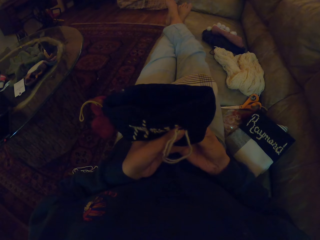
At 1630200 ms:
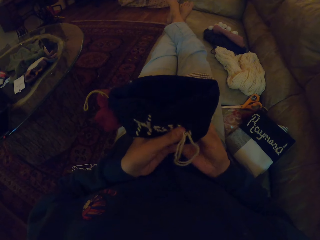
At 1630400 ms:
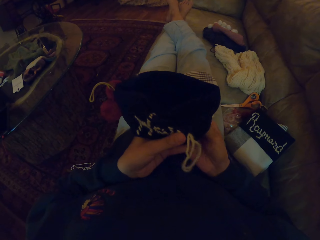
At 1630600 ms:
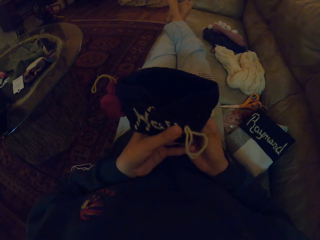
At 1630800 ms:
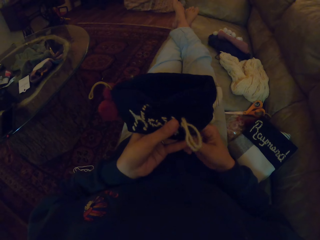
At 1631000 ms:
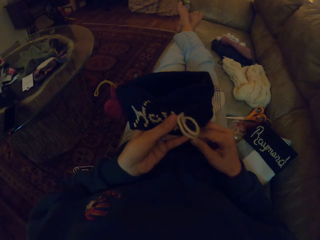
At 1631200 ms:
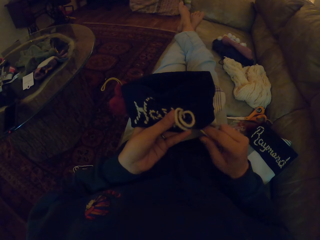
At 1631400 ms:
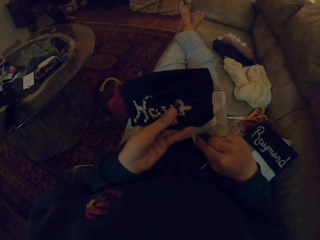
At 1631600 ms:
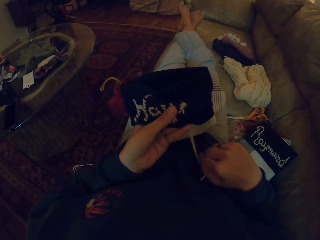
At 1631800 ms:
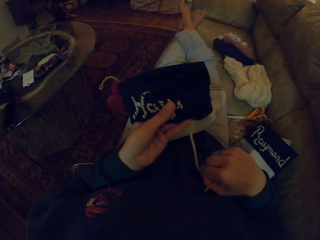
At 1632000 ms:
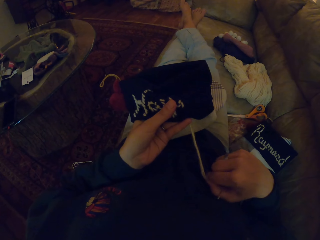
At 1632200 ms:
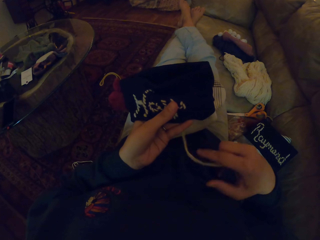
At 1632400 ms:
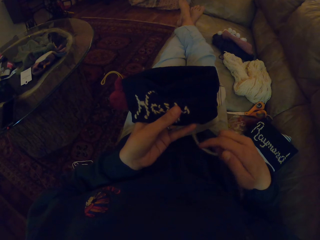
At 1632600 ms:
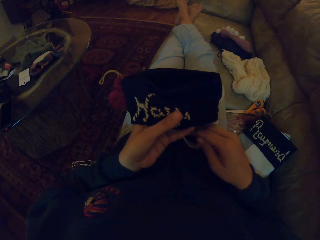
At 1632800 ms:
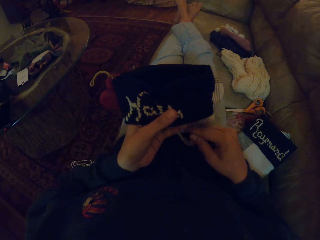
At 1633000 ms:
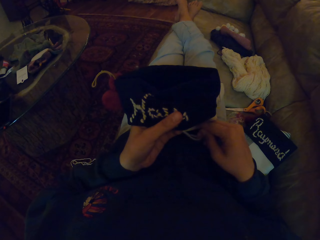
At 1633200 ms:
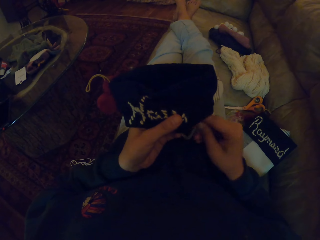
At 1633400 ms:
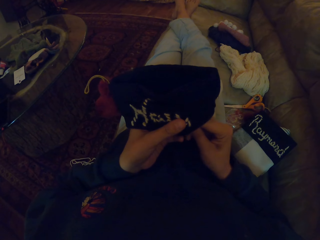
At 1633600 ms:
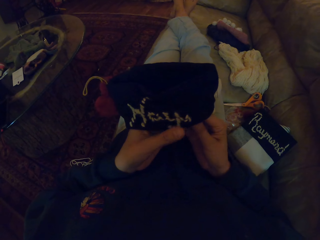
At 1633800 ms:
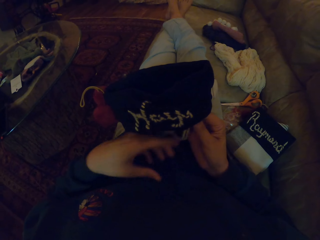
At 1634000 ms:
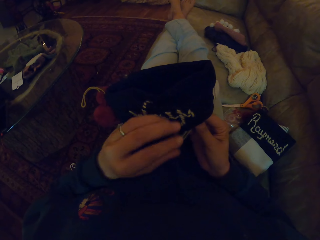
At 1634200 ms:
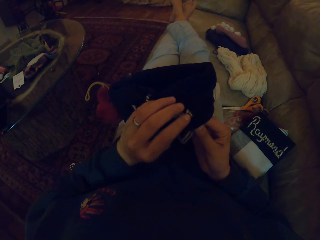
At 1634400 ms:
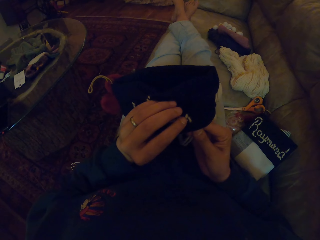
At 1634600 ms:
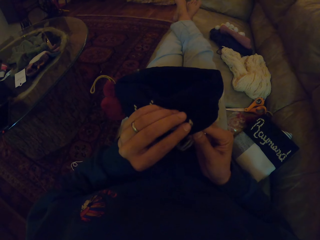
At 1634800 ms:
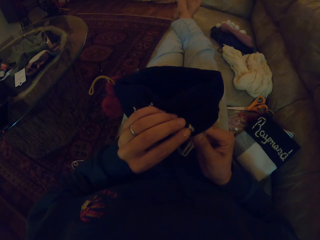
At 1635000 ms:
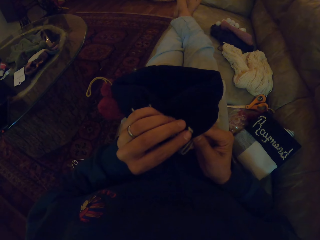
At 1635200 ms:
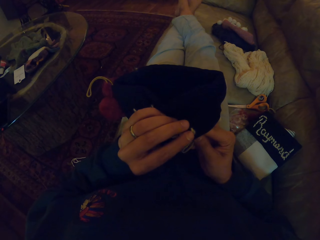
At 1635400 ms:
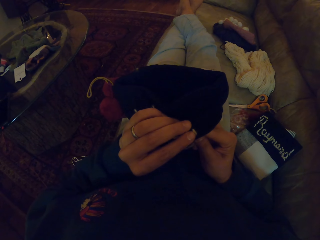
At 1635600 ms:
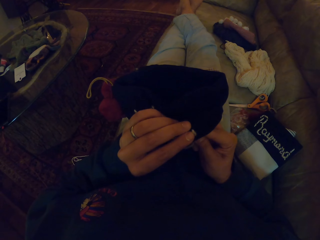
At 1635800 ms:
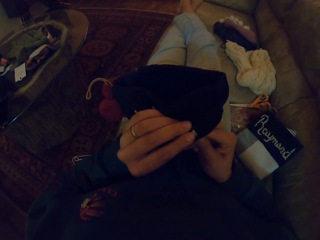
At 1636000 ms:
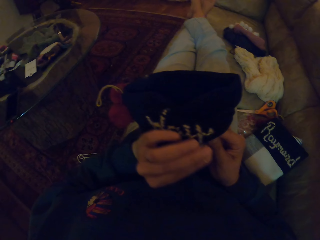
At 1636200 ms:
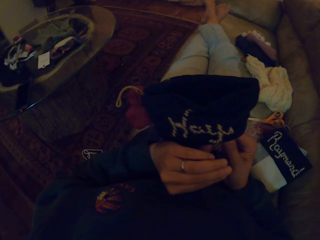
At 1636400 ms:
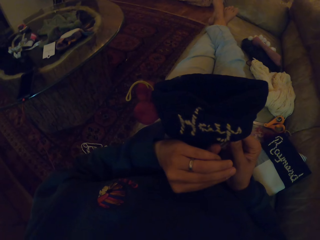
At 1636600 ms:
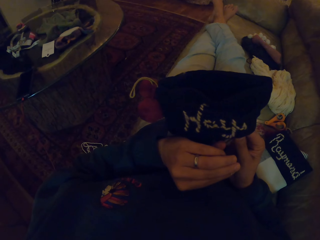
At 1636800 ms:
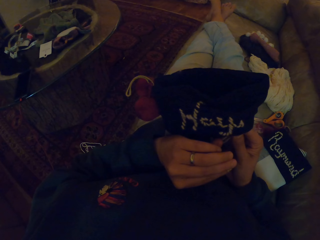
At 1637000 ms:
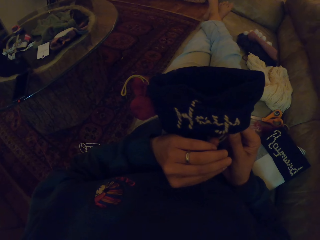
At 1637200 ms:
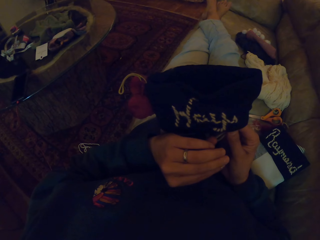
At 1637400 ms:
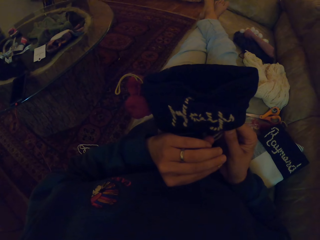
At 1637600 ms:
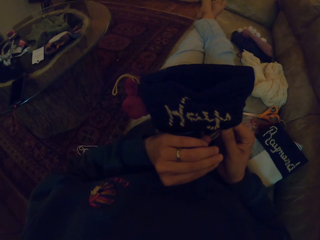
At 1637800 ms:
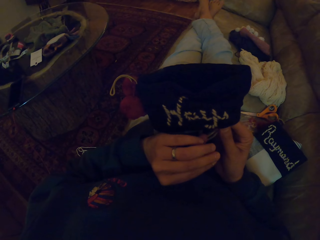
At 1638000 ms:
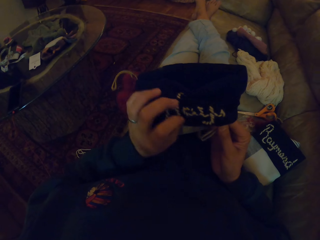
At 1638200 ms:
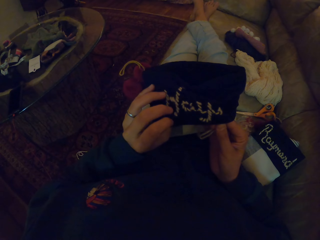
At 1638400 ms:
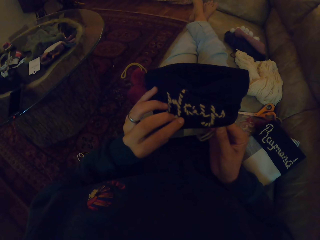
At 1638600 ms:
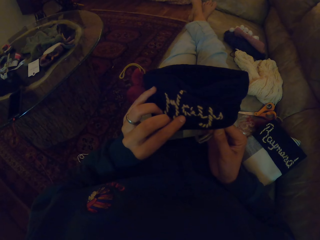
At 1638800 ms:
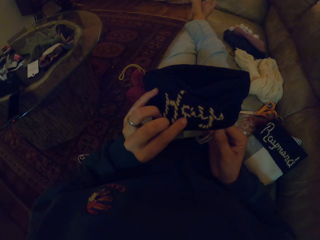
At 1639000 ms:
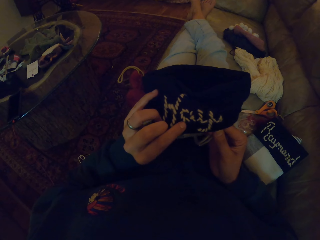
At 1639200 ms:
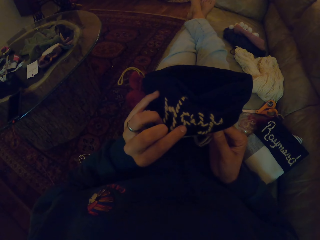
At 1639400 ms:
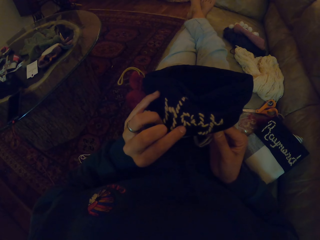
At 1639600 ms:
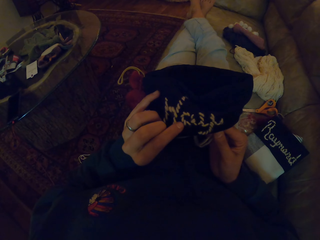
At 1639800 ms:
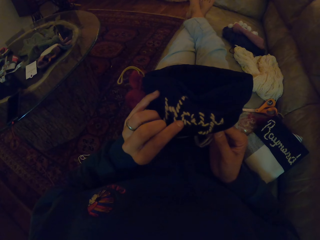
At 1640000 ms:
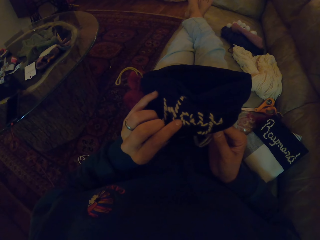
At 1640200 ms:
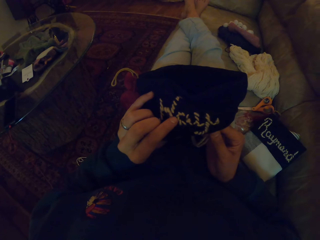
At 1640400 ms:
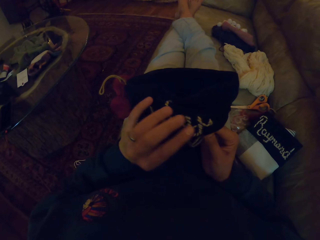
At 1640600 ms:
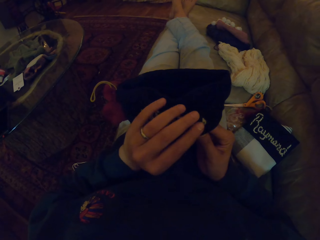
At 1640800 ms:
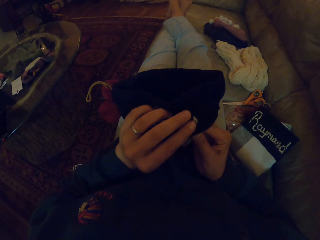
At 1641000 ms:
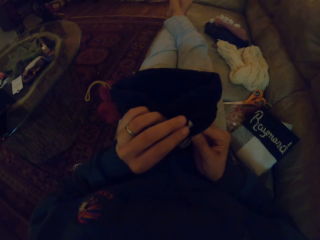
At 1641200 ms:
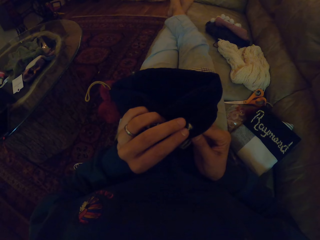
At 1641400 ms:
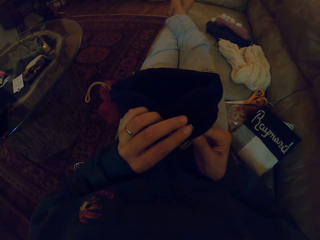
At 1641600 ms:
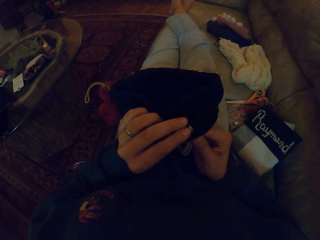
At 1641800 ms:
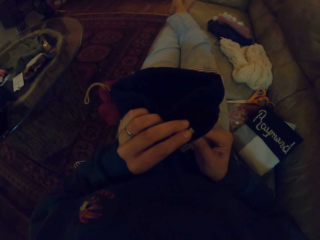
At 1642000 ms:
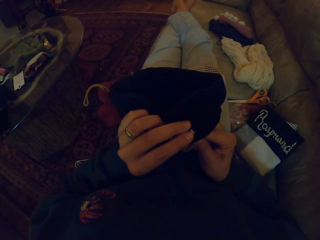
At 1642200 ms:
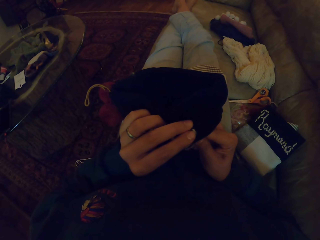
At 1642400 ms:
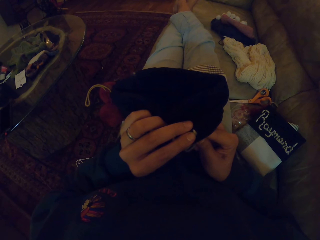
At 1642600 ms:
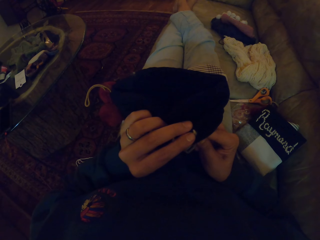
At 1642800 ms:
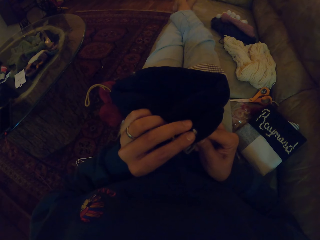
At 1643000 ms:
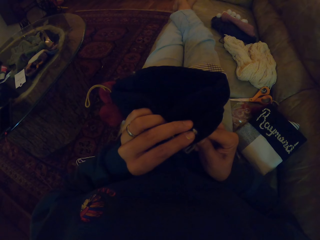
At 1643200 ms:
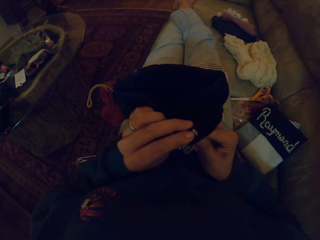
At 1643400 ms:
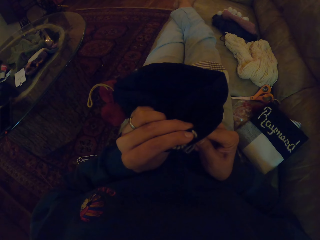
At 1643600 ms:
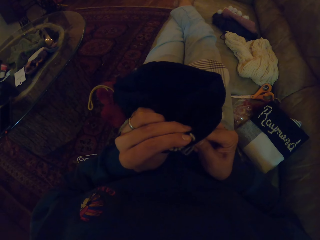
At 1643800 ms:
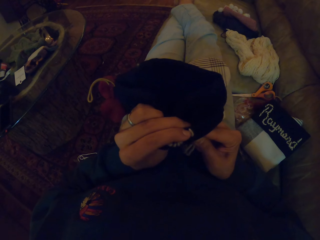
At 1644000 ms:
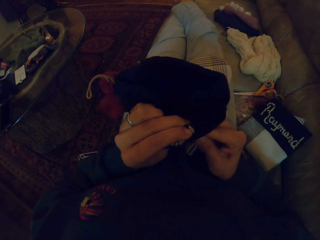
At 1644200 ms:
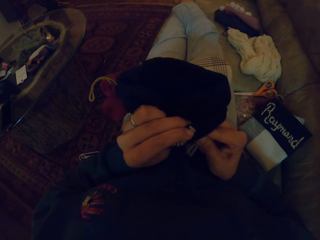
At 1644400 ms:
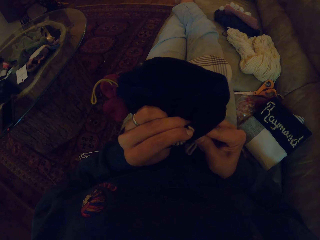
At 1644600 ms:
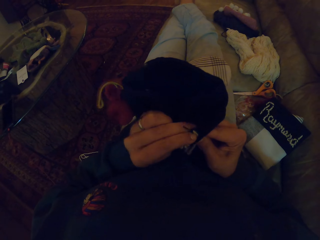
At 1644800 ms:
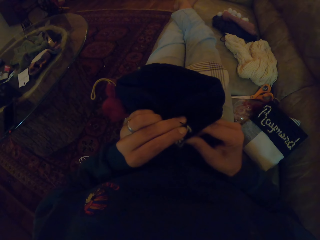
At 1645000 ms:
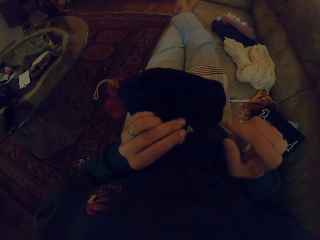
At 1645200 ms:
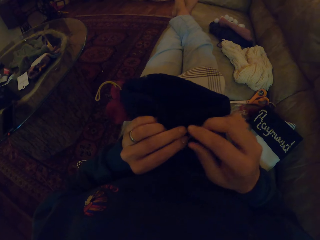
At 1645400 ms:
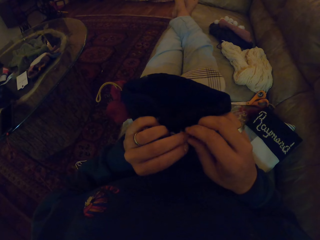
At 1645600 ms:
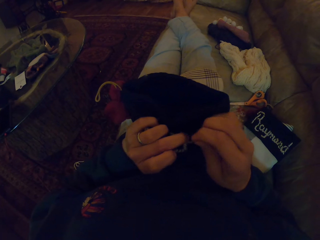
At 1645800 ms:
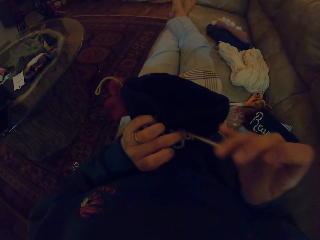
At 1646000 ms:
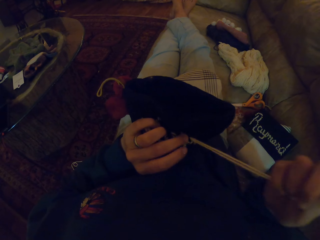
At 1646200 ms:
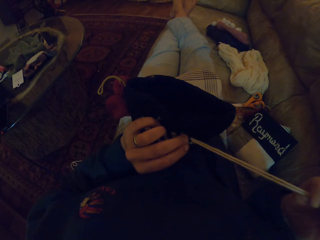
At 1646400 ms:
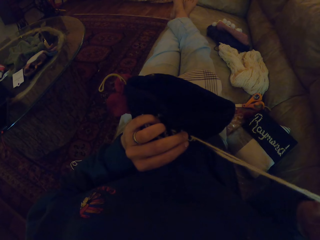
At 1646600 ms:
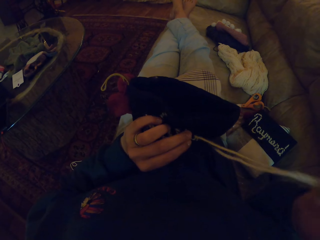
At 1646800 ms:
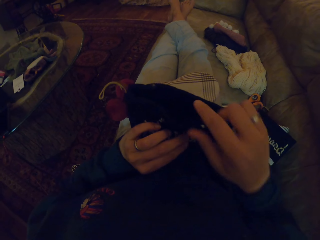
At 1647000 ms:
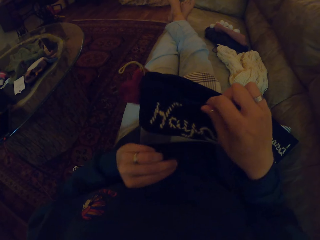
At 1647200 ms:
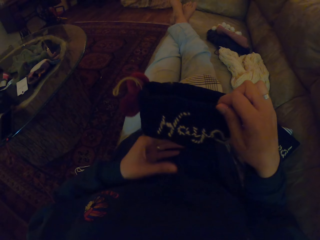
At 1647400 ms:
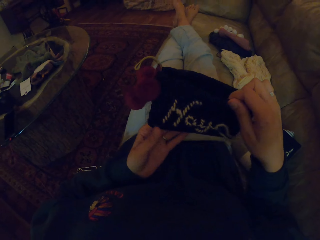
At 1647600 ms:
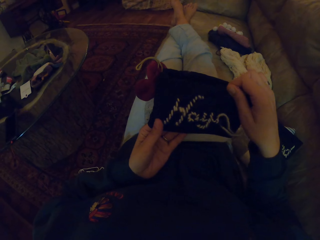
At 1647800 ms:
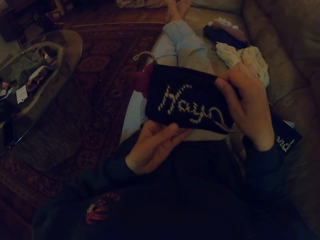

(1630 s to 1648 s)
The camera wearer pulls the thread with her right hand. She pulls the needle. She adjusts the fabric. She holds a cloth. She knits the cloth with the needle. She adjusts the thread. She adjusts the cloth.

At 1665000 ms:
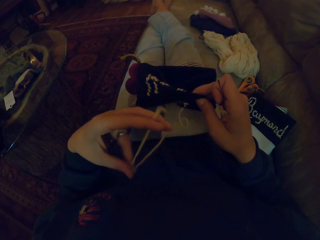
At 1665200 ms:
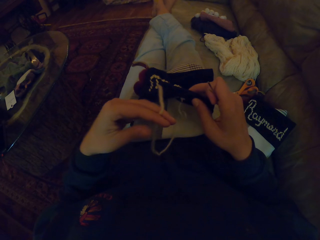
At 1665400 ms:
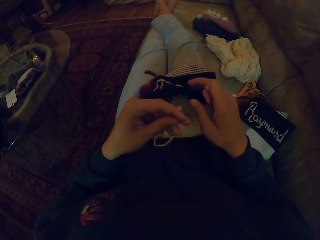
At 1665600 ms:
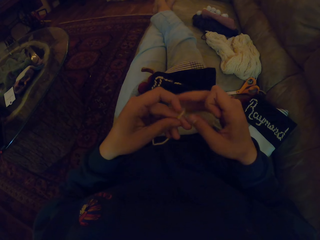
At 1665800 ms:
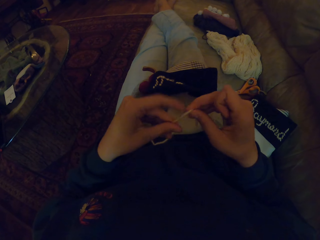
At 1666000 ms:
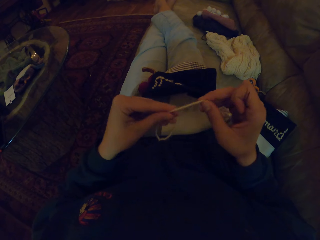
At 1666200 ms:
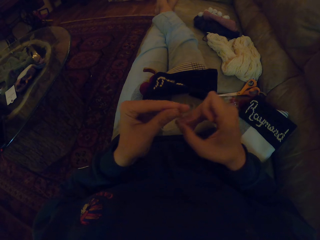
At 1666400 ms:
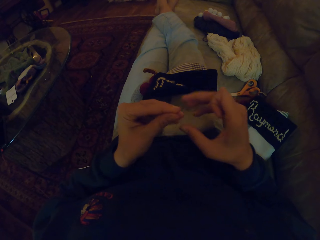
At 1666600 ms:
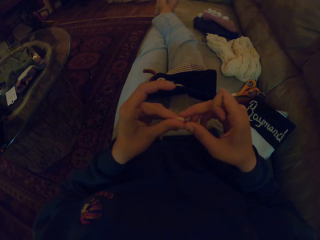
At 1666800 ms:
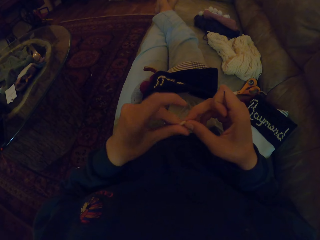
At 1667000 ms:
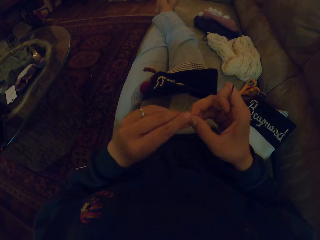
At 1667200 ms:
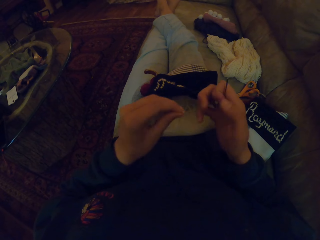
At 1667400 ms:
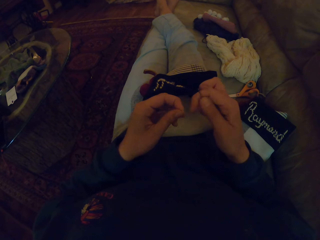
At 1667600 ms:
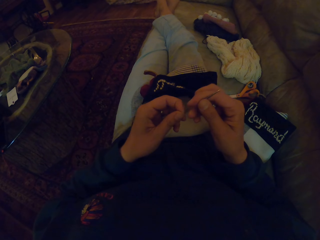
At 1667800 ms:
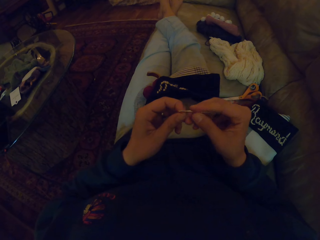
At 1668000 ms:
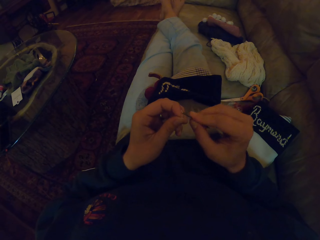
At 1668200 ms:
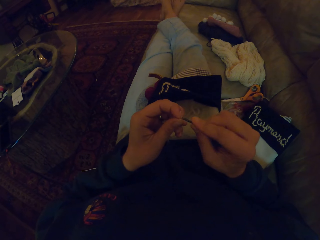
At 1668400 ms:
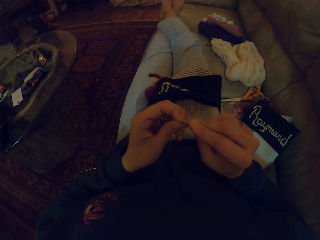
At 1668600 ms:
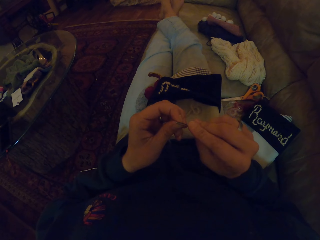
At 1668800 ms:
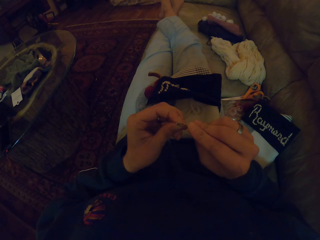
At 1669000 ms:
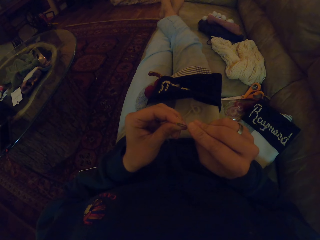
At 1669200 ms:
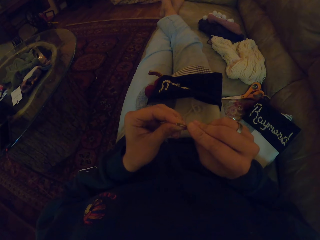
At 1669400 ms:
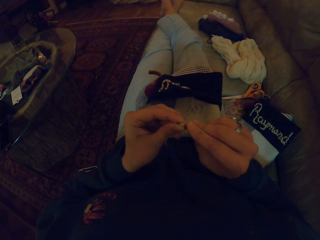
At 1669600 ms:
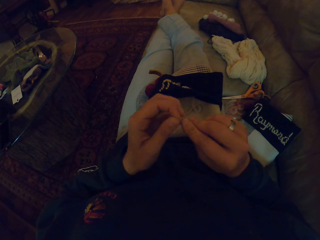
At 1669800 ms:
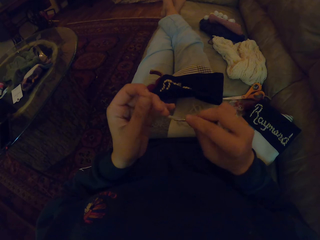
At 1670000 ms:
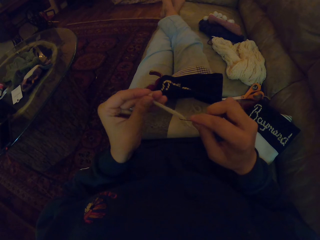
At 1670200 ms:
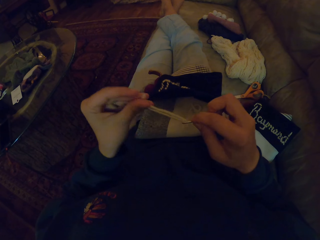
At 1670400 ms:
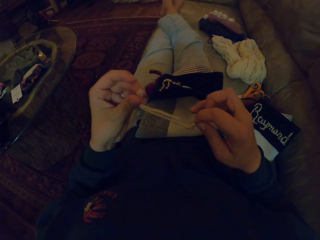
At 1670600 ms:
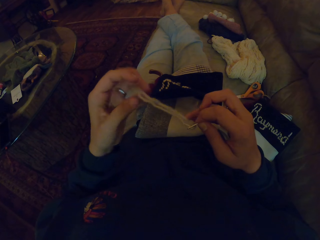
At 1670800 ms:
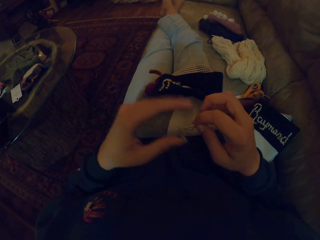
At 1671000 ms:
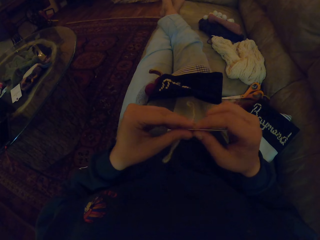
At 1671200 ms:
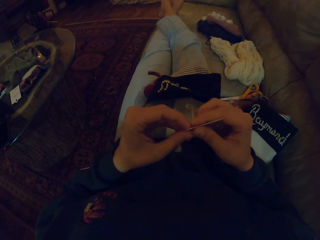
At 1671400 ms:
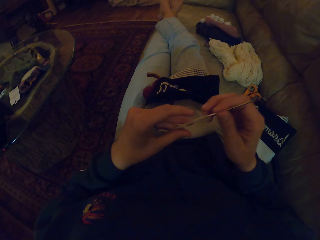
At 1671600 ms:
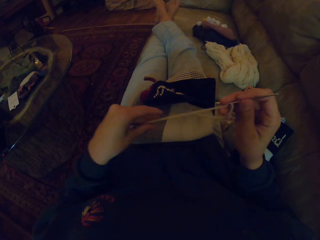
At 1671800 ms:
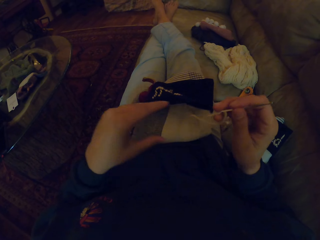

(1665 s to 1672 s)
The camera wearer makes a knot on the thread. They hold a needle. They put the thread through the needle.
